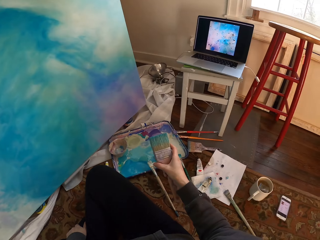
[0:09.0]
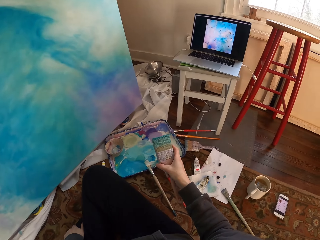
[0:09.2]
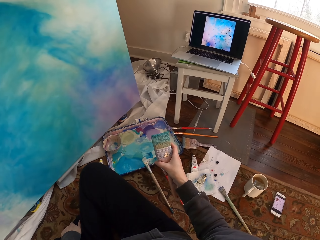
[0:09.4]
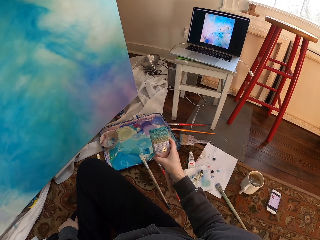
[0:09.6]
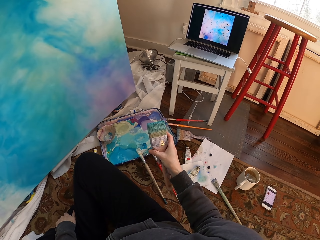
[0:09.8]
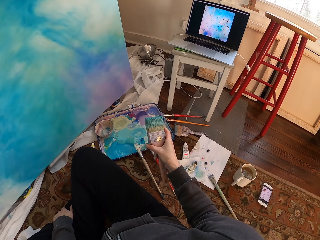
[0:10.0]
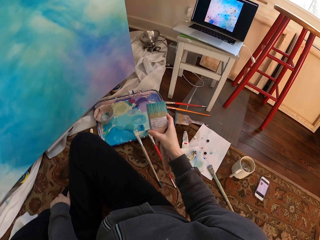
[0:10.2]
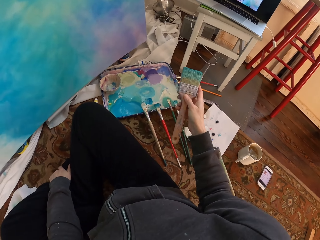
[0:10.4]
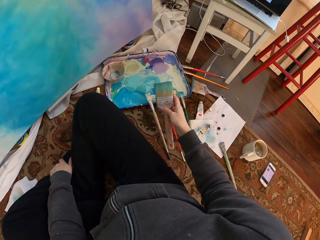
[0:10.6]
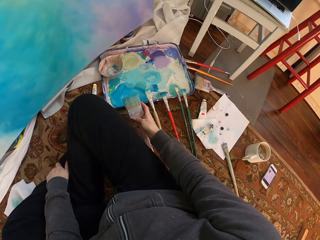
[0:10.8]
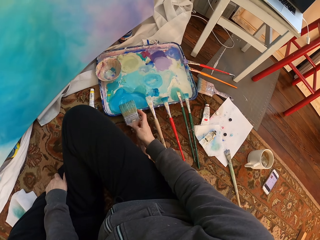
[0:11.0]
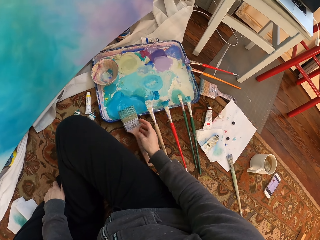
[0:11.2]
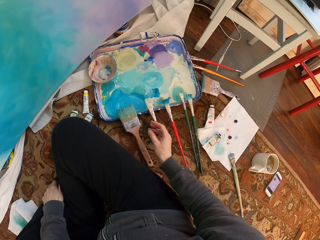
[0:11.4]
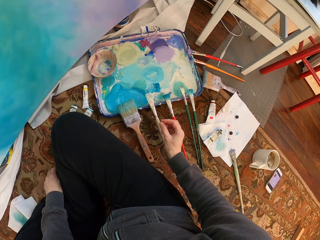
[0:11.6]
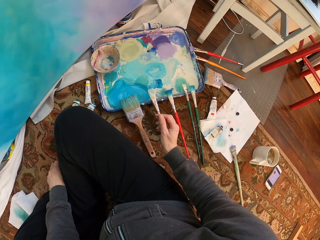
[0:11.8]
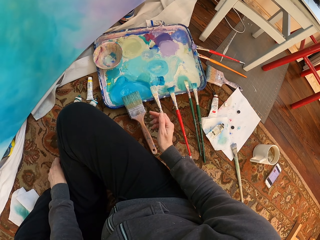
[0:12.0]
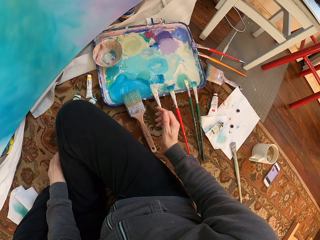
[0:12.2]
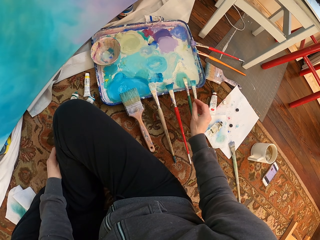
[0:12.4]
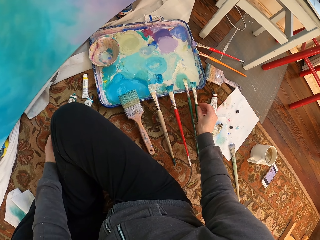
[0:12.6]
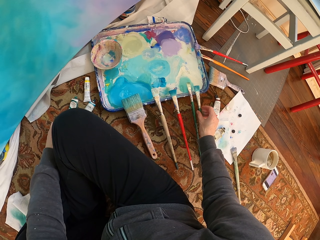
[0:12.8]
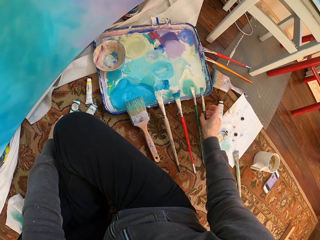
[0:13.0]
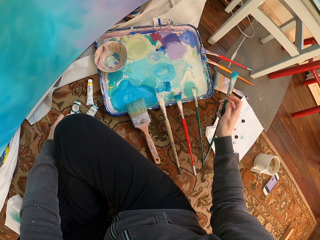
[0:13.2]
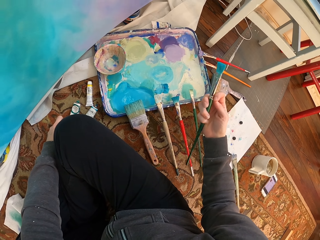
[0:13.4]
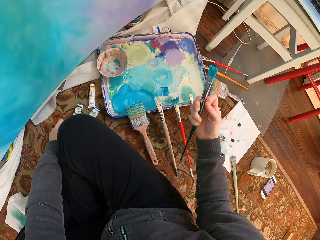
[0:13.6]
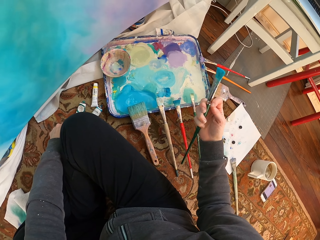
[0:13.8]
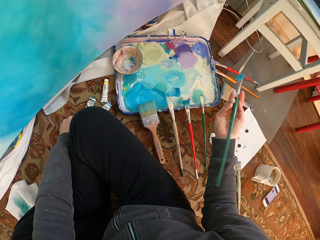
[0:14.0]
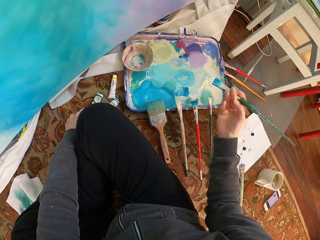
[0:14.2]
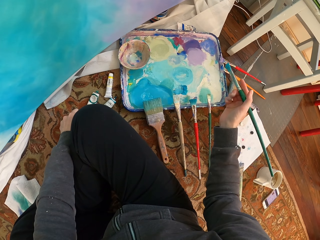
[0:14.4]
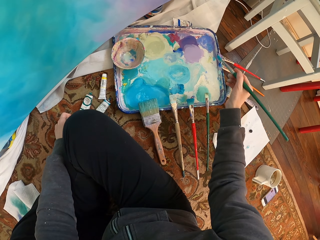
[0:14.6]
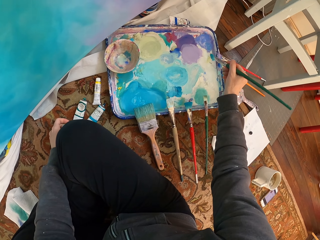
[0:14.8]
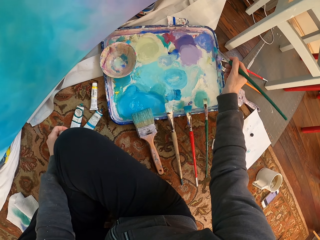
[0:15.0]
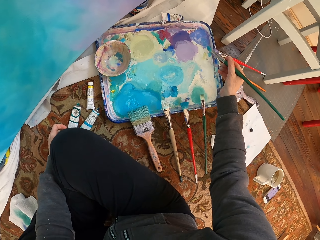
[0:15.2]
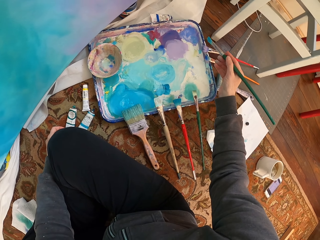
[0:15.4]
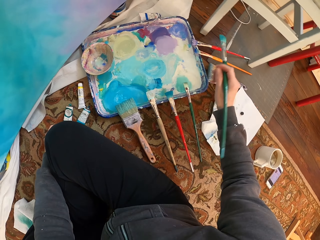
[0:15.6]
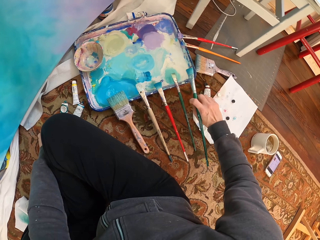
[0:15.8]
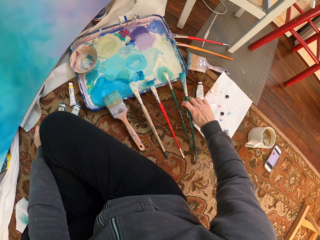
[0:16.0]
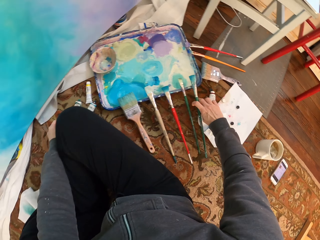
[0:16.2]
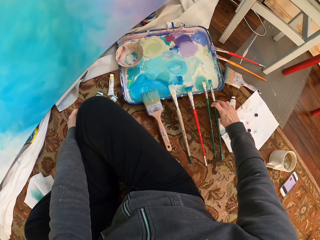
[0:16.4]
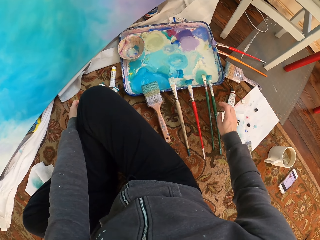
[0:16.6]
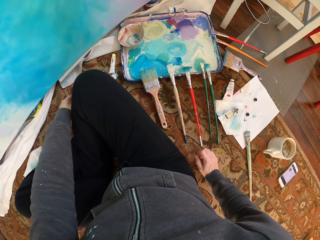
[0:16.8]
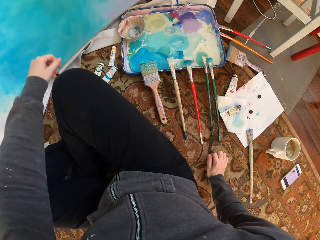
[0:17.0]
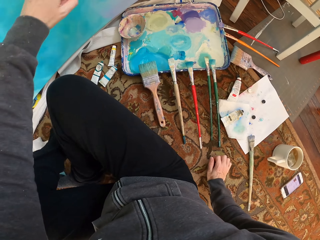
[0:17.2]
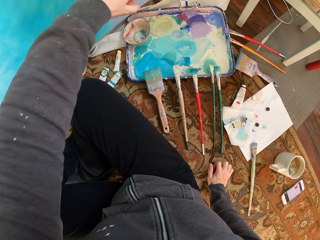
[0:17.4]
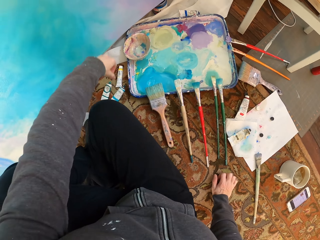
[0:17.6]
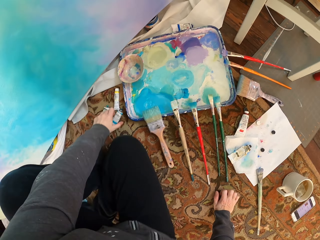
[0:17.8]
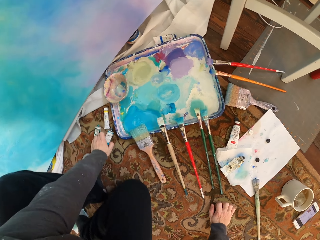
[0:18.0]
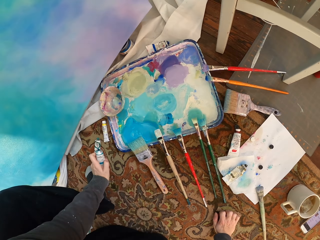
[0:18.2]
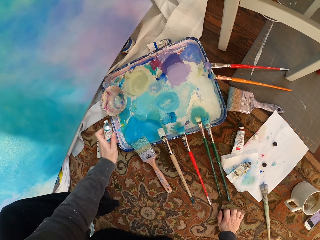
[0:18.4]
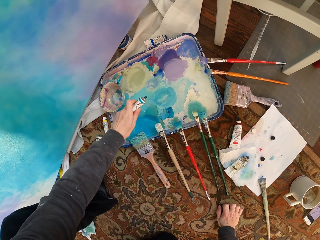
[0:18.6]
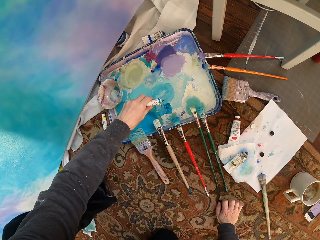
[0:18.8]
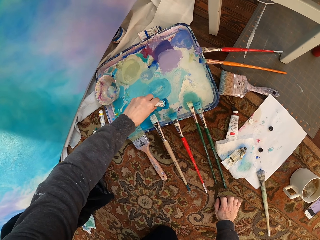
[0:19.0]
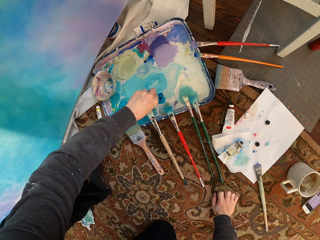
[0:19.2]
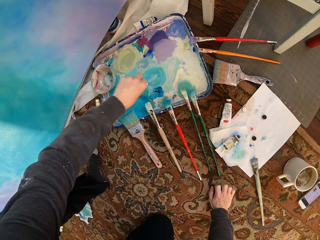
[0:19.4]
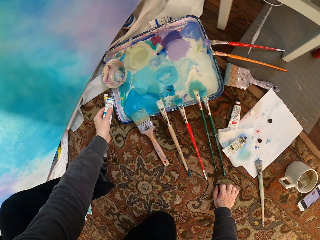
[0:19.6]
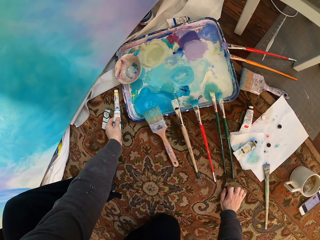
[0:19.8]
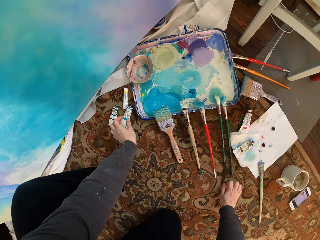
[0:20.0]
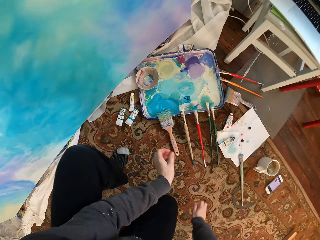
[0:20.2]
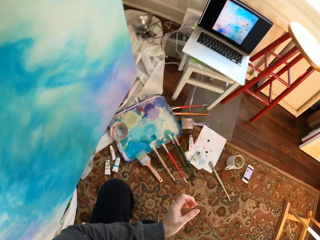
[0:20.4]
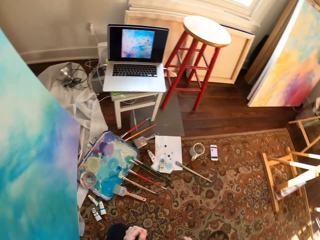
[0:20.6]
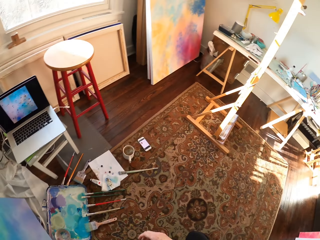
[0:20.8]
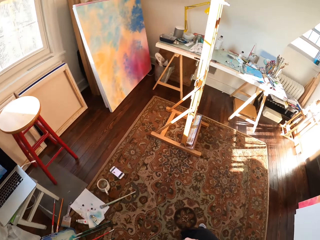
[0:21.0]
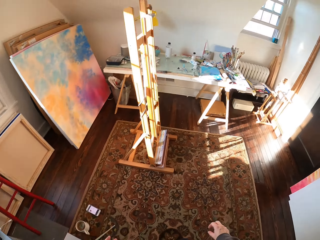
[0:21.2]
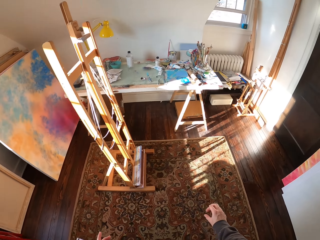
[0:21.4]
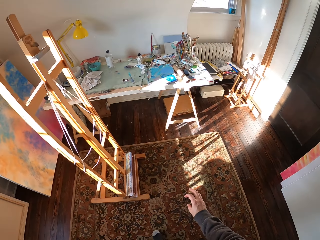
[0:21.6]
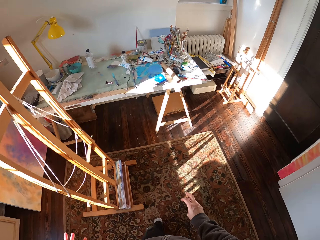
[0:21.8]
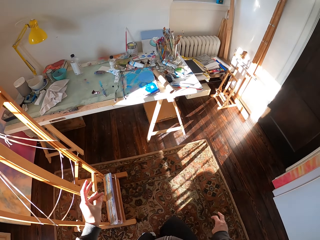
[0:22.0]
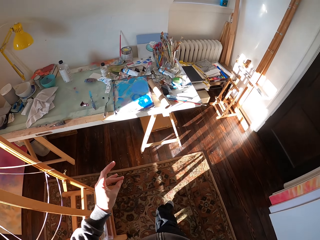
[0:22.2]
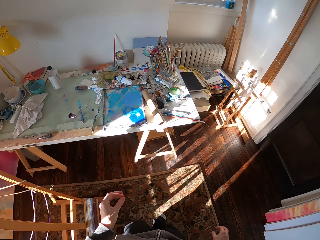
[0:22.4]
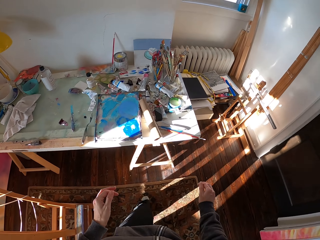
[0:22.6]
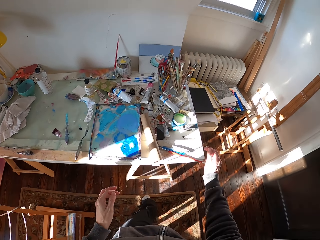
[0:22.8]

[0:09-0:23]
The camera wearer puts the painting brush down. She picks up the painting brush. She puts the painting brush down. She picks up a tube of paint on the floor. She squeezes the paint in the paint tray. She puts the tube of paint on the floor. She stands up on her feet. She walks in the room.

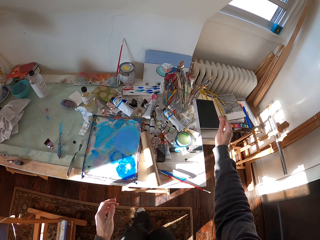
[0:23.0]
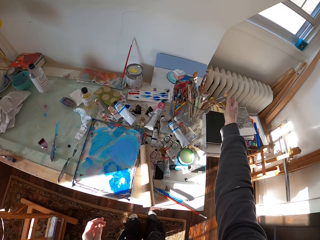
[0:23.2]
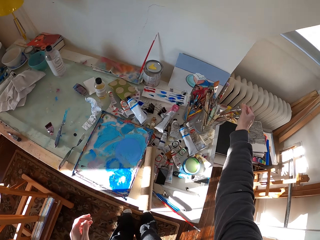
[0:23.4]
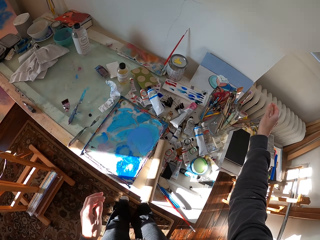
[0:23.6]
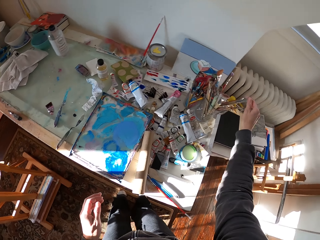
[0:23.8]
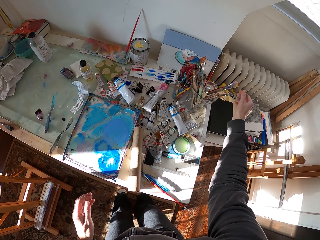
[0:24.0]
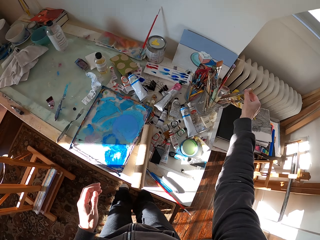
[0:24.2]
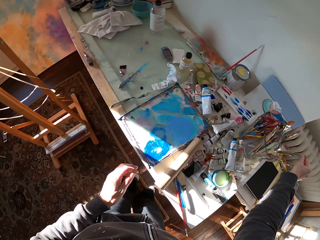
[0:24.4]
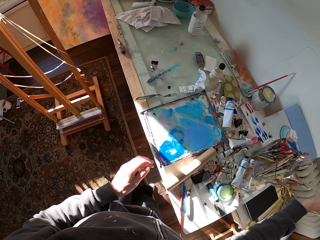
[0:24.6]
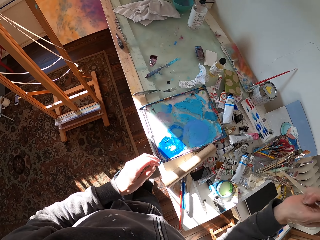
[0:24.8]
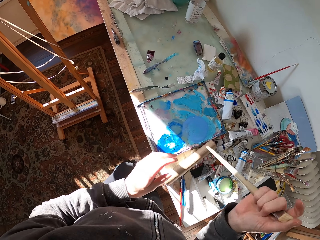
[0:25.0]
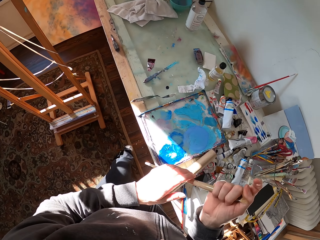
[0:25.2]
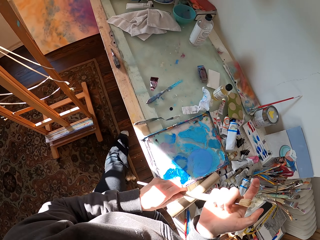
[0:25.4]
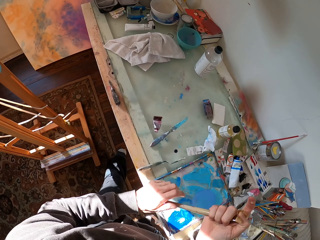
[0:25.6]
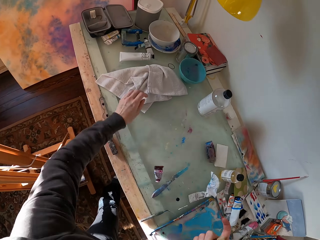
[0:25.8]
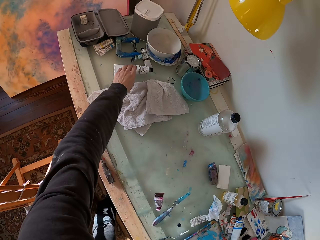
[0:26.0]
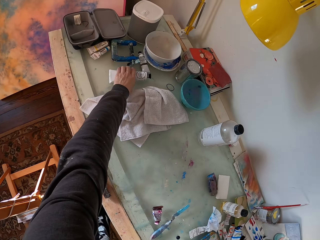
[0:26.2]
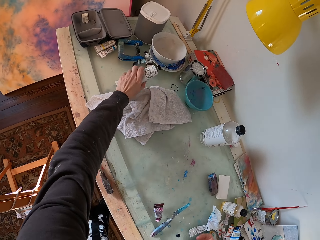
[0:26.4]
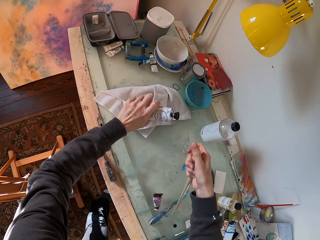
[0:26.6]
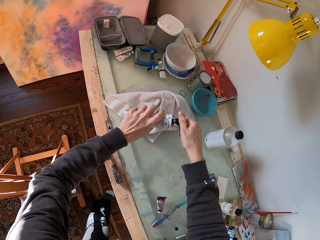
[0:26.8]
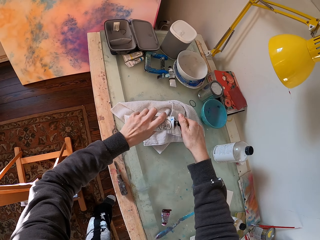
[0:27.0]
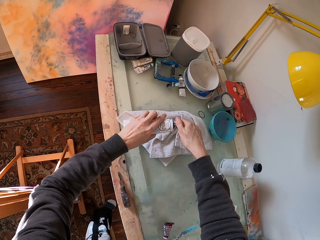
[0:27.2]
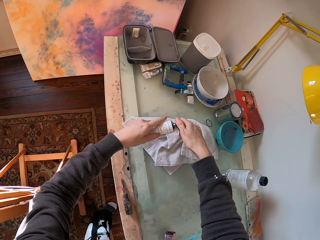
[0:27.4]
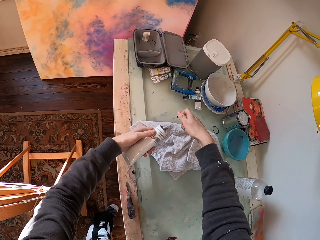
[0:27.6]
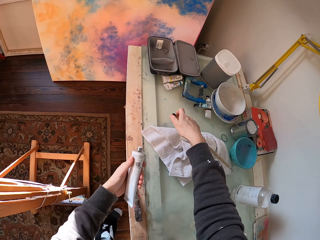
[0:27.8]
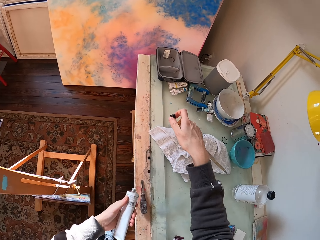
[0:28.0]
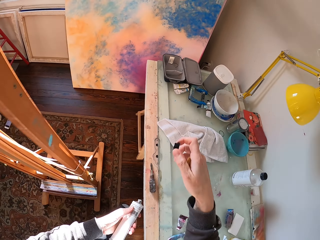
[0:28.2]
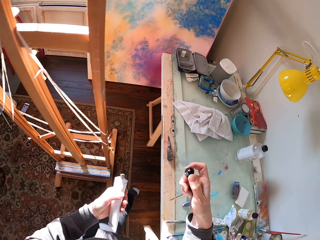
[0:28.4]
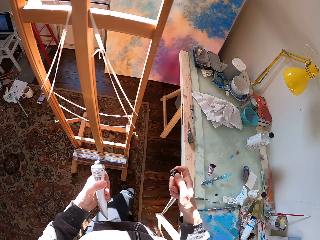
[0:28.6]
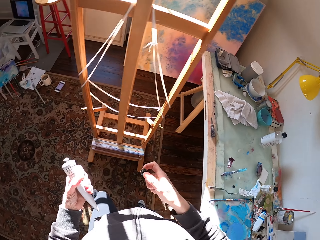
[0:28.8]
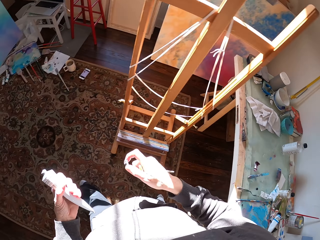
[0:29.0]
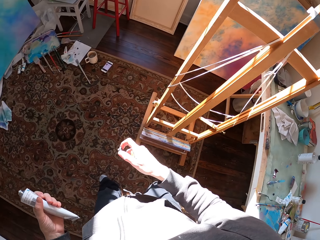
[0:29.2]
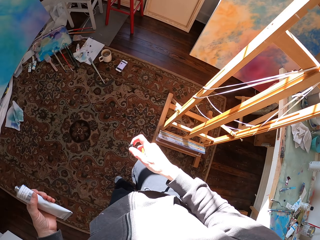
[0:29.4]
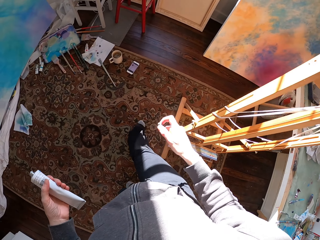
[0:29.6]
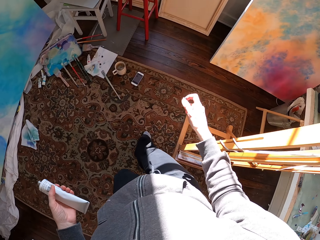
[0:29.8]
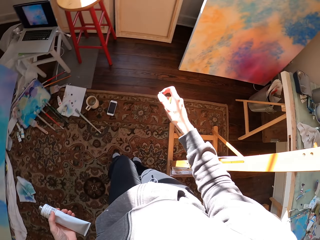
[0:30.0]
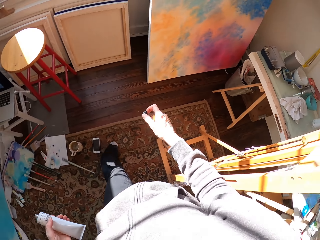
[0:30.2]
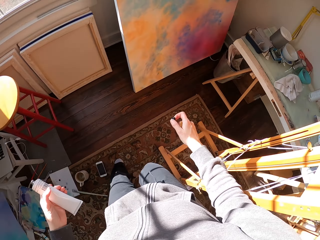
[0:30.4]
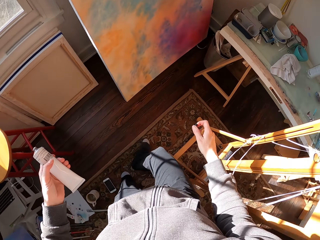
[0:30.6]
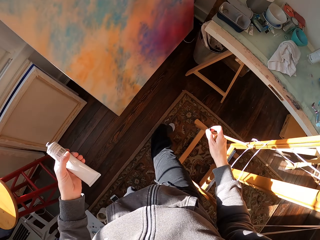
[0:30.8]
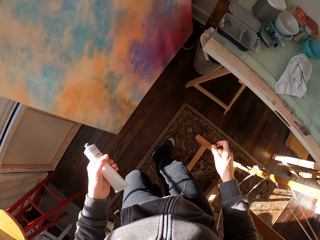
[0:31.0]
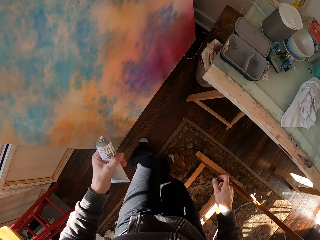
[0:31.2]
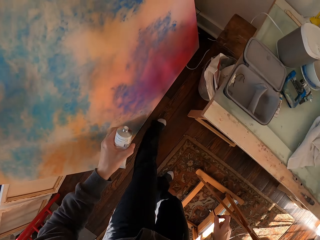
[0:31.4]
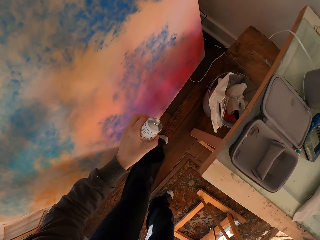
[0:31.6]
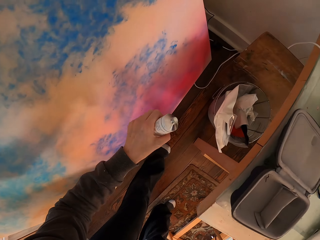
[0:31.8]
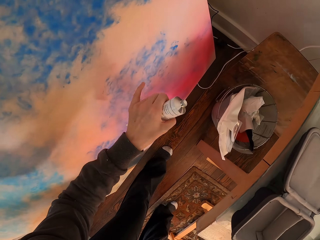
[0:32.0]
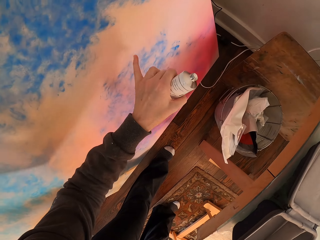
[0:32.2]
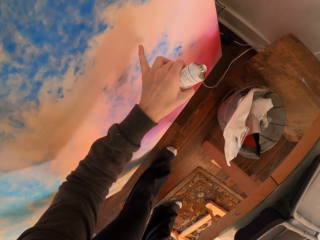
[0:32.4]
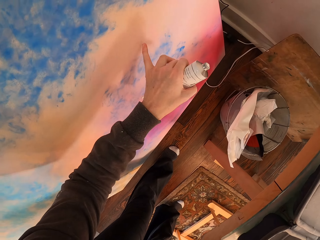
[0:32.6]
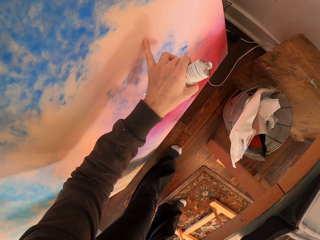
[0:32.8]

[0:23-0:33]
The camera wearer picks up a painting brush. They pick up a tube of paint on the desk. They open the tube of paint. They walk in the room.
